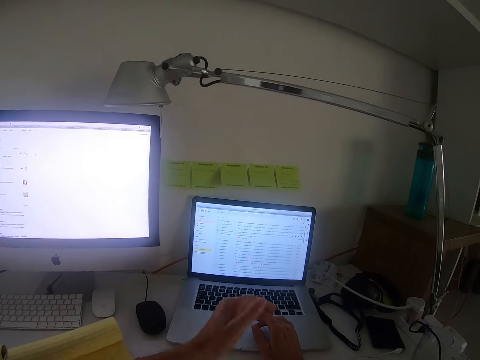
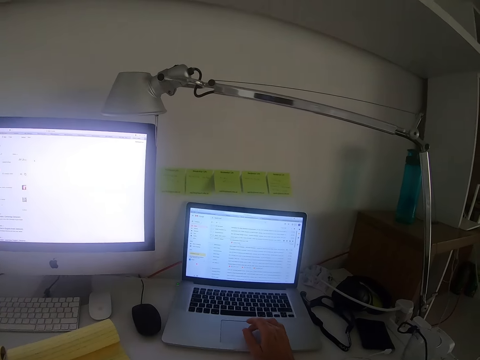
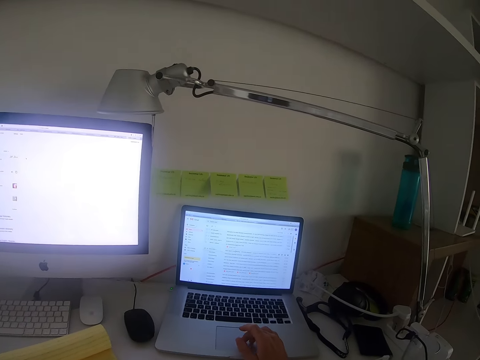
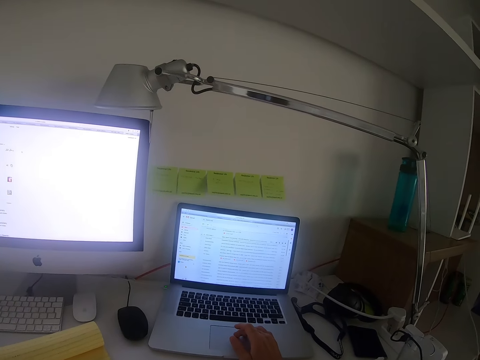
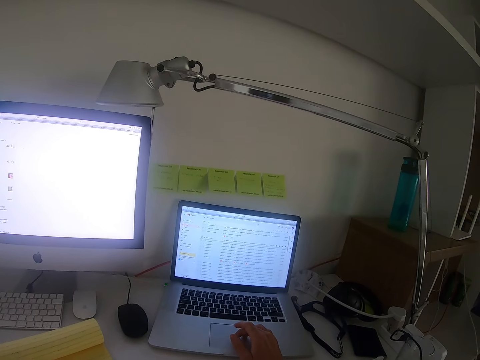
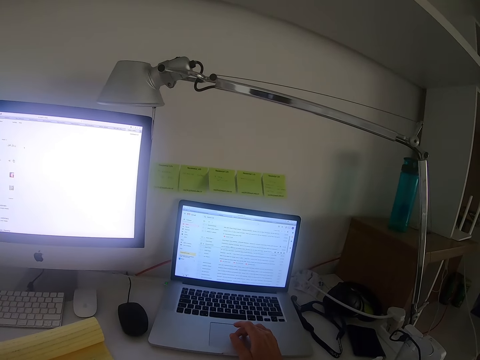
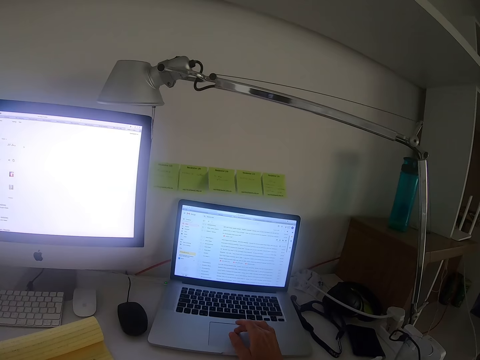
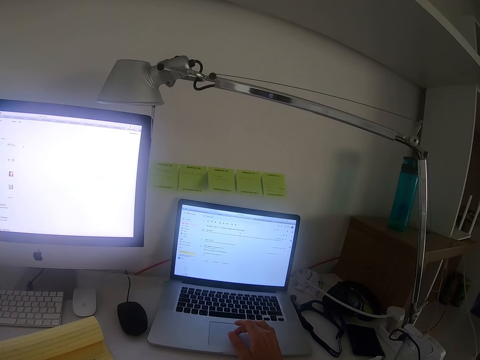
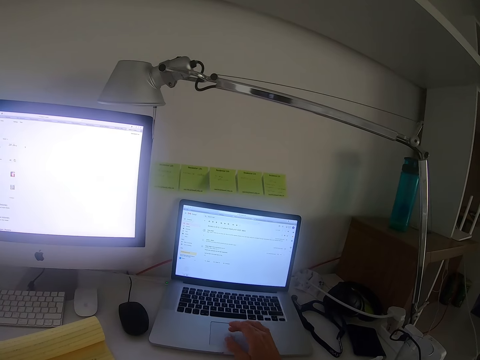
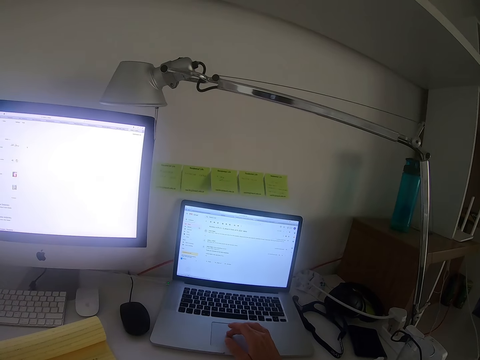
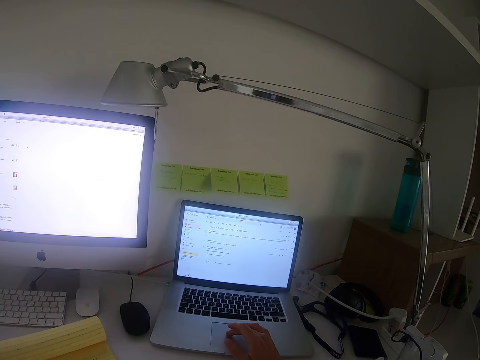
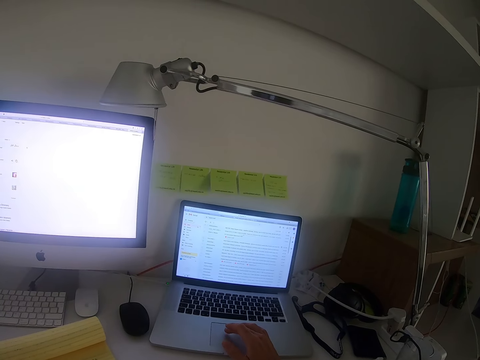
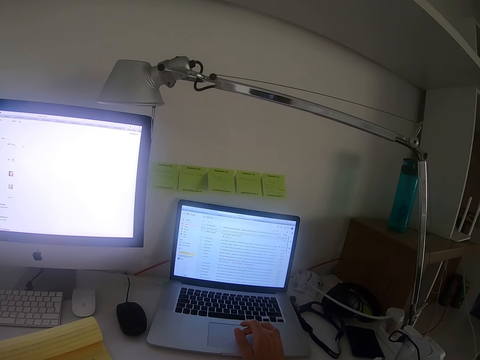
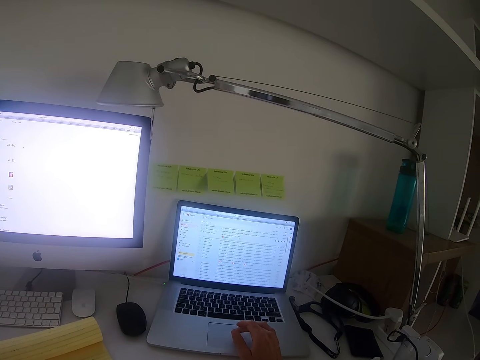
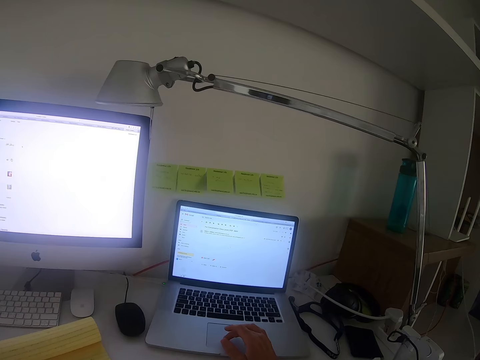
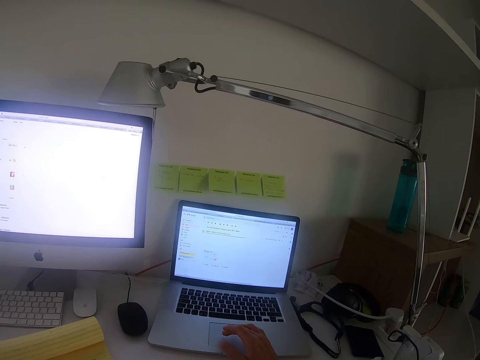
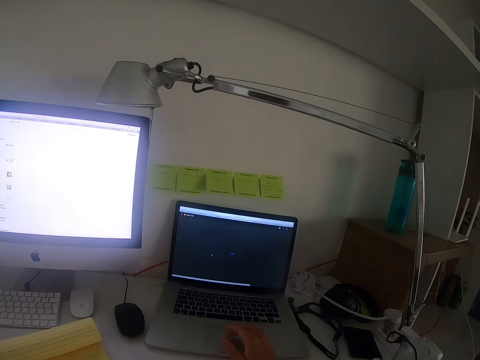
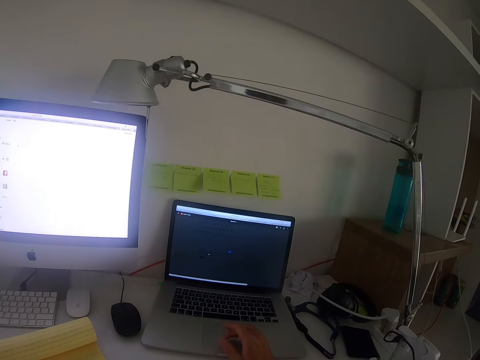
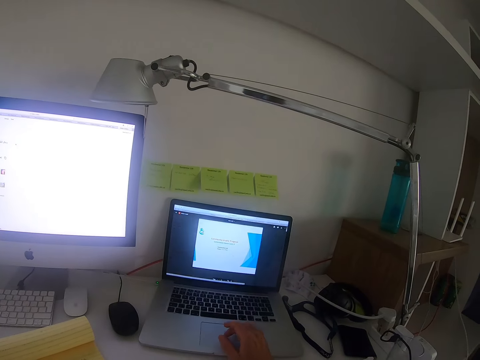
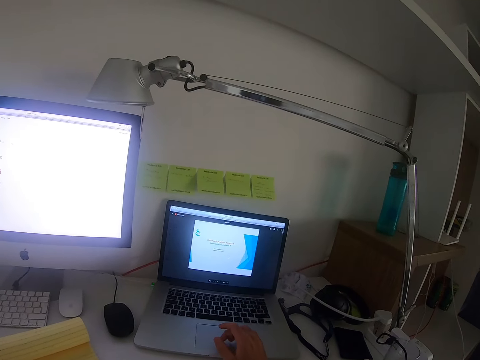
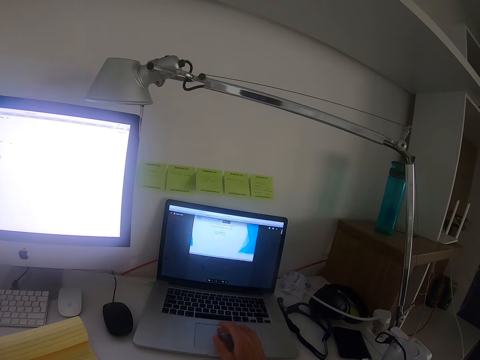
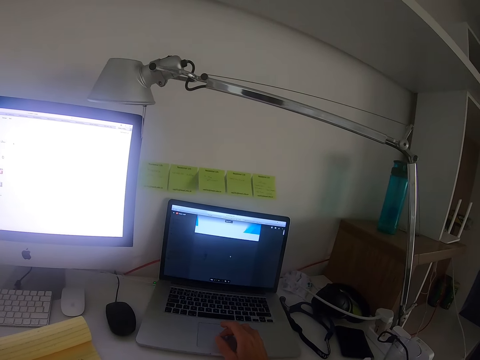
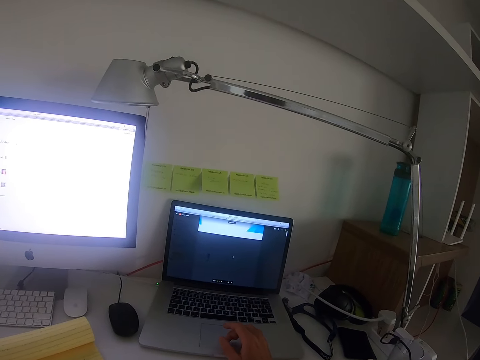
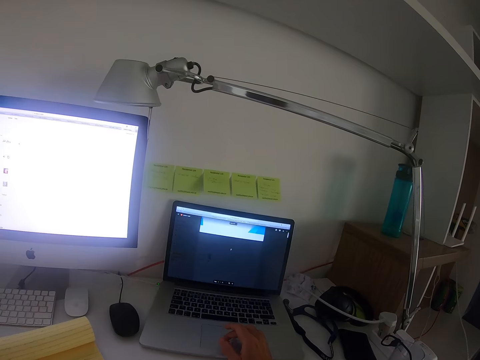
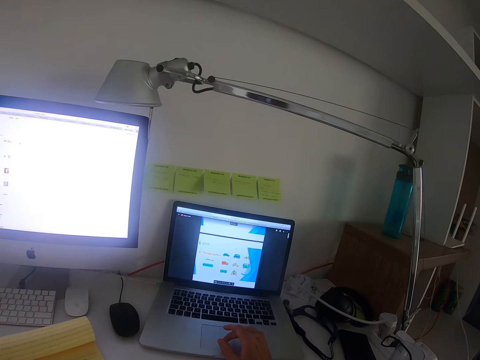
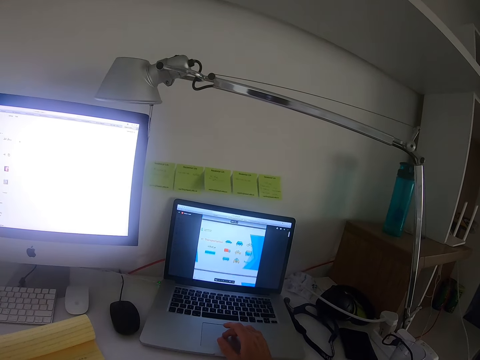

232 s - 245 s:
The camera wearer withdraws the left hand from the laptop. They scroll on the laptop.

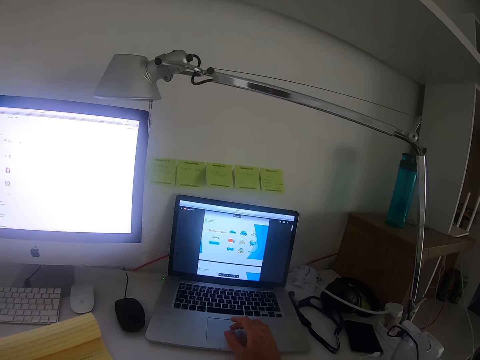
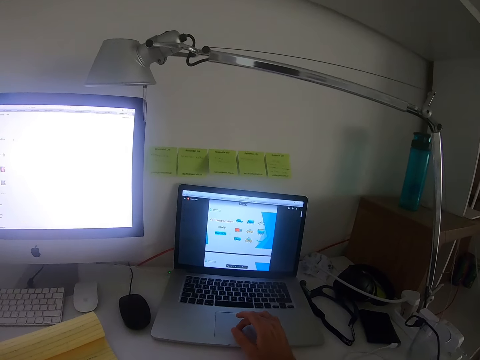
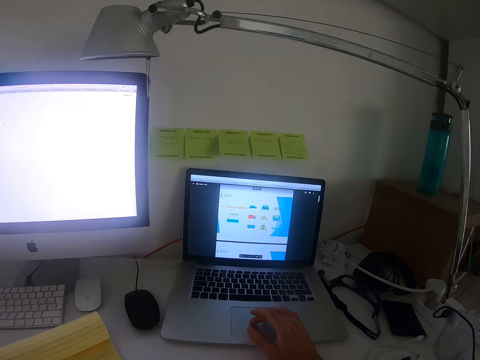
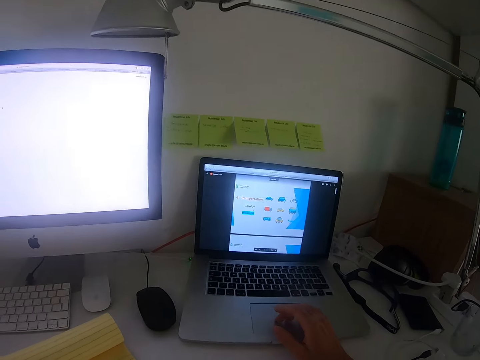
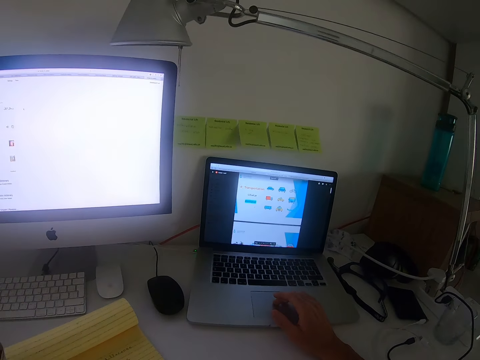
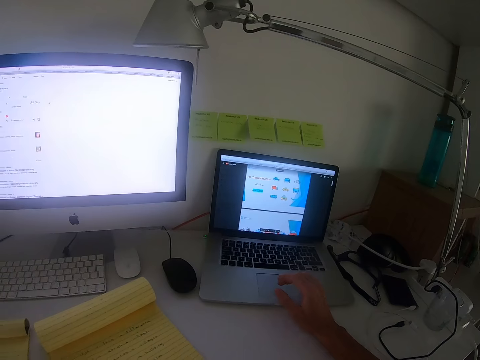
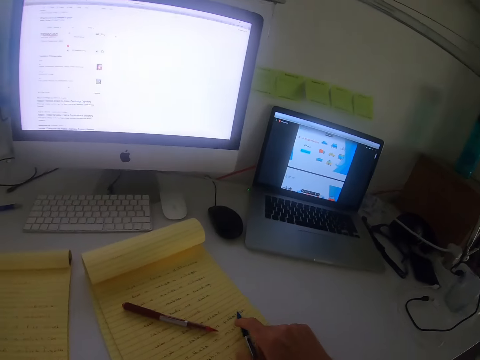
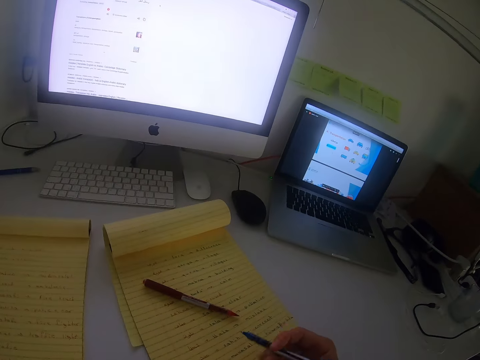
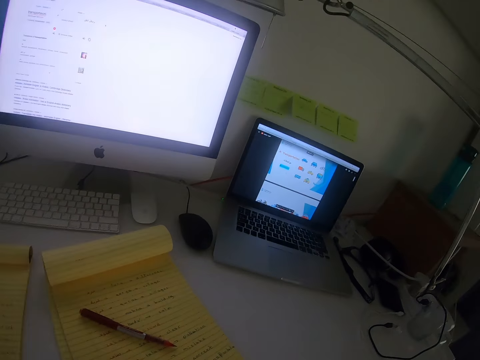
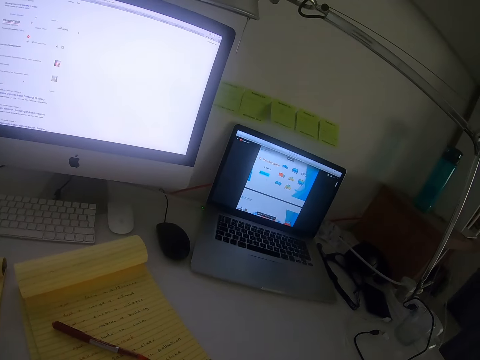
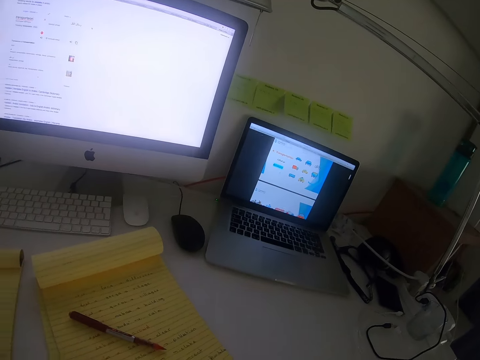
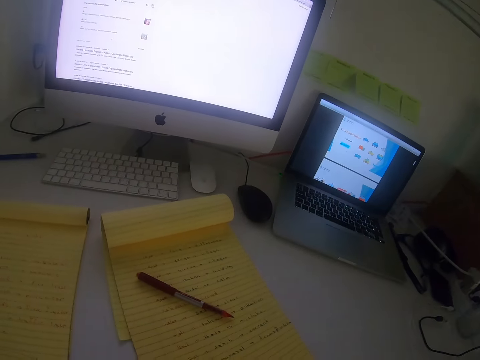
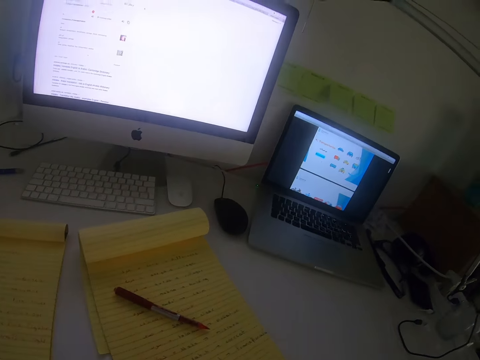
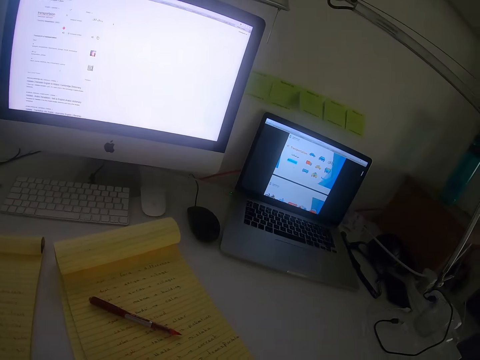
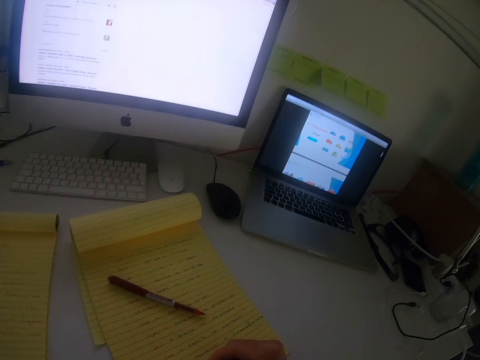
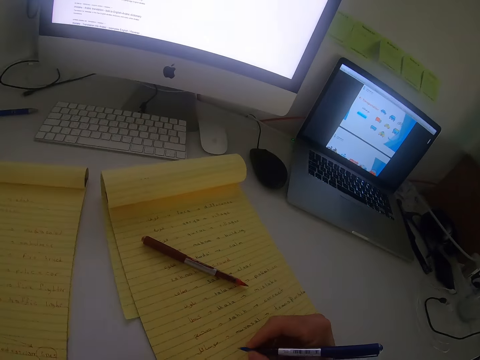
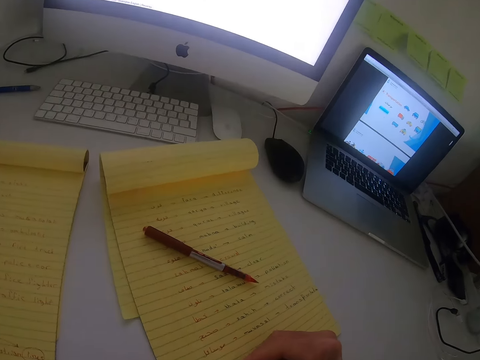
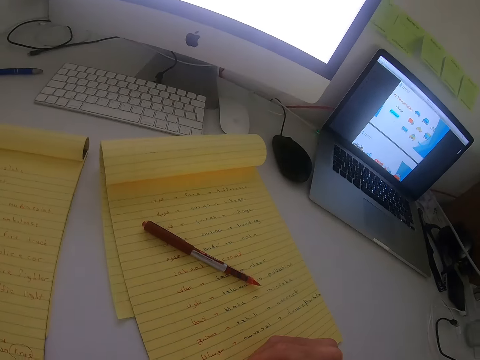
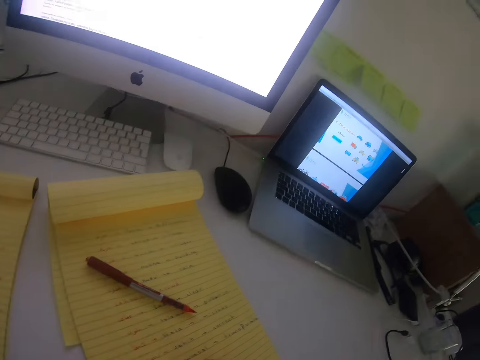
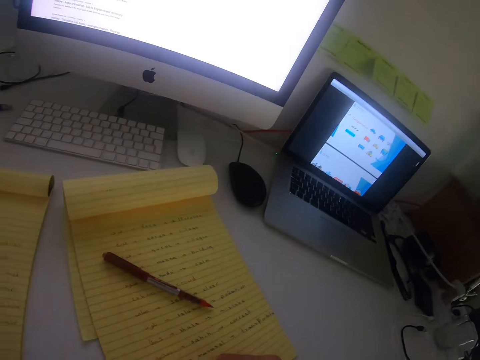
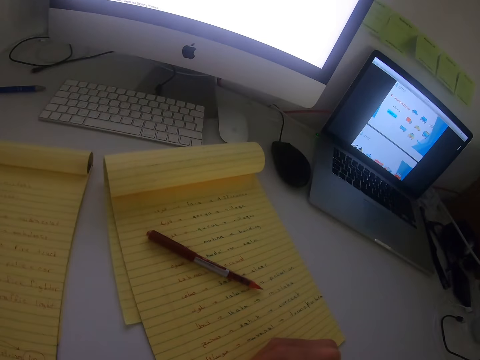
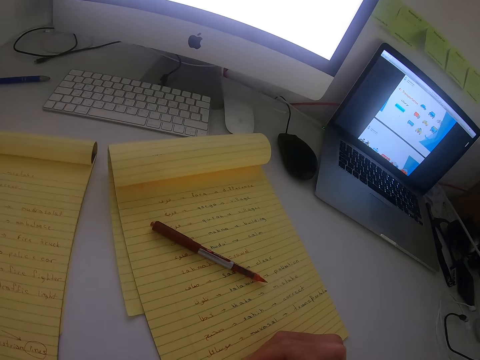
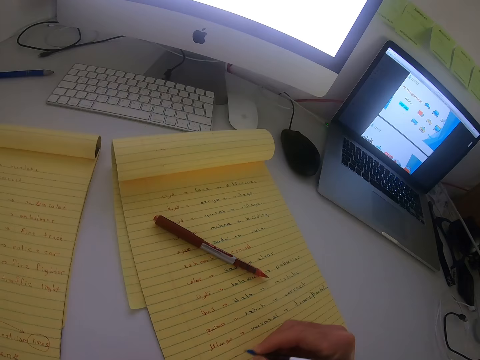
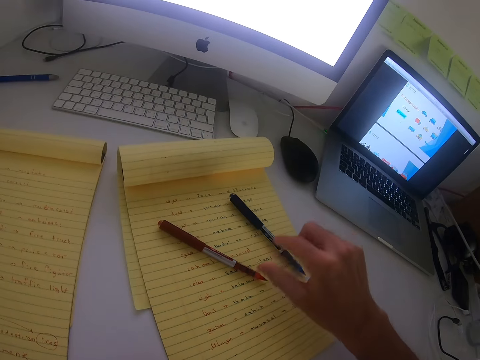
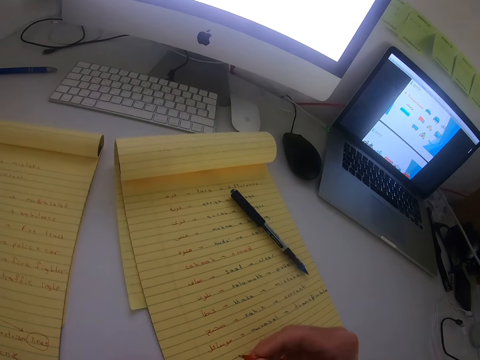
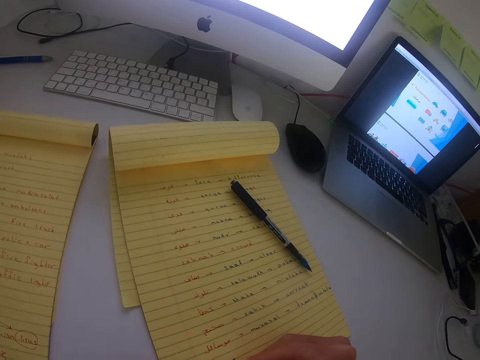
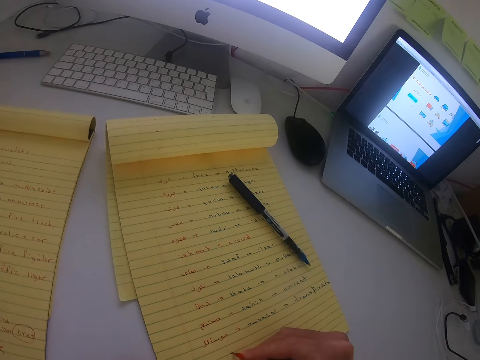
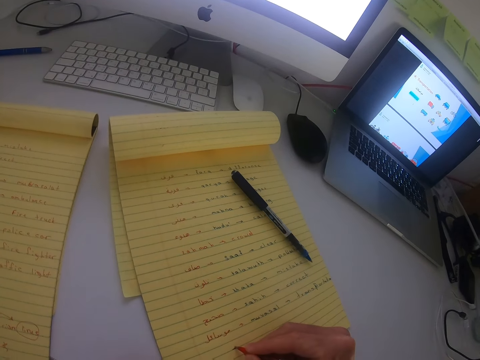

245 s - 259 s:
The camera wearer picks the blue pen. They write on the book with the blue pen. They drop the blue pen on the book. They pick the red or black pen. They write on the book with the red pen.
